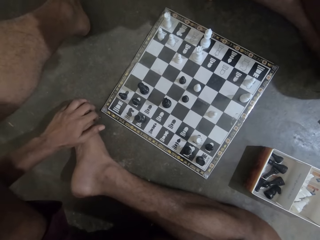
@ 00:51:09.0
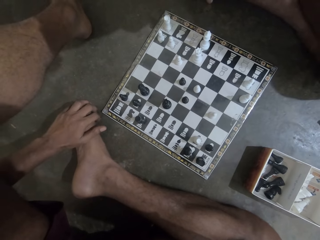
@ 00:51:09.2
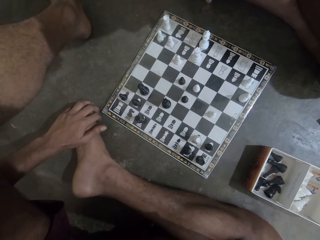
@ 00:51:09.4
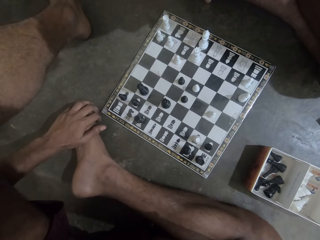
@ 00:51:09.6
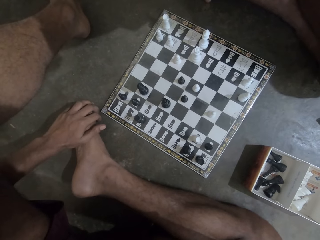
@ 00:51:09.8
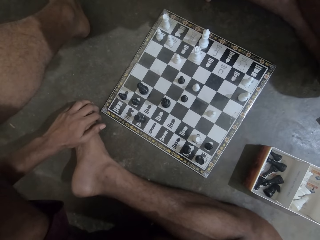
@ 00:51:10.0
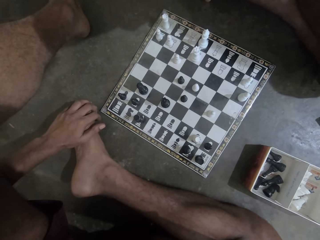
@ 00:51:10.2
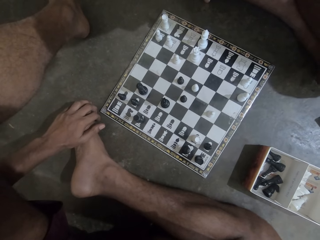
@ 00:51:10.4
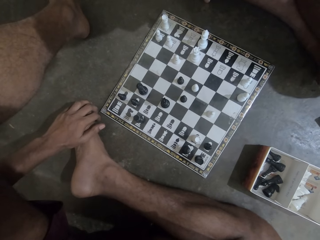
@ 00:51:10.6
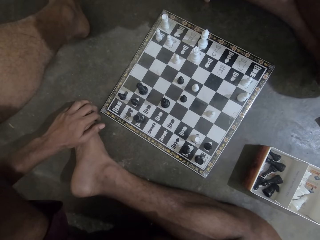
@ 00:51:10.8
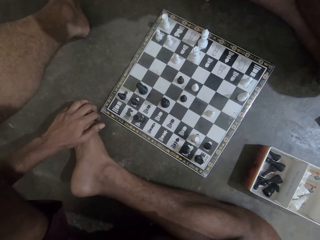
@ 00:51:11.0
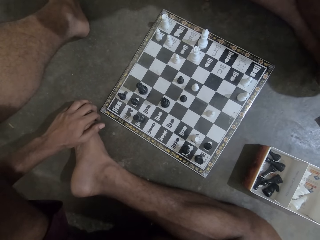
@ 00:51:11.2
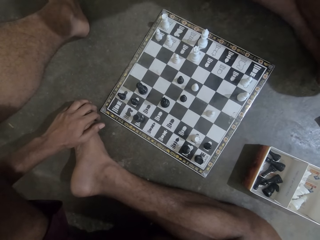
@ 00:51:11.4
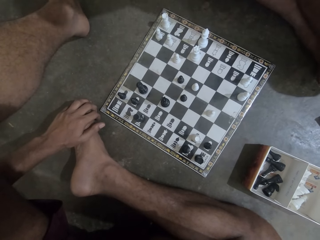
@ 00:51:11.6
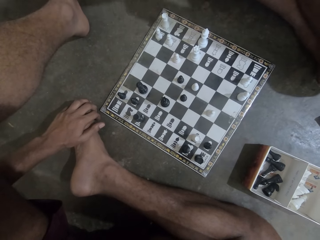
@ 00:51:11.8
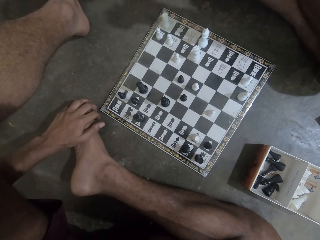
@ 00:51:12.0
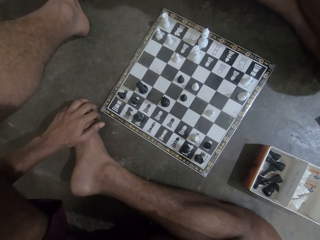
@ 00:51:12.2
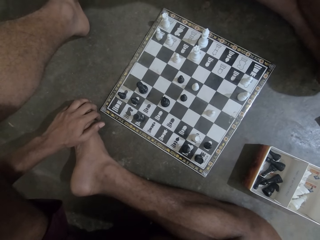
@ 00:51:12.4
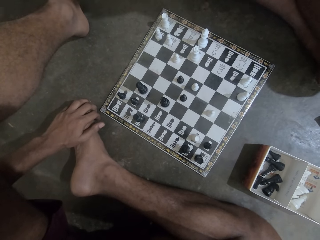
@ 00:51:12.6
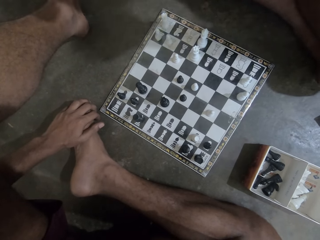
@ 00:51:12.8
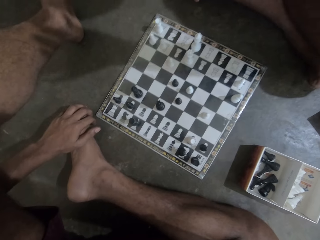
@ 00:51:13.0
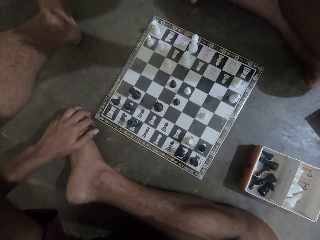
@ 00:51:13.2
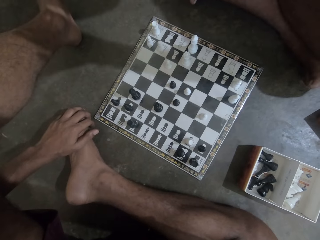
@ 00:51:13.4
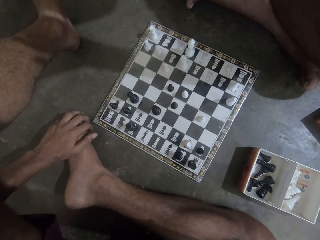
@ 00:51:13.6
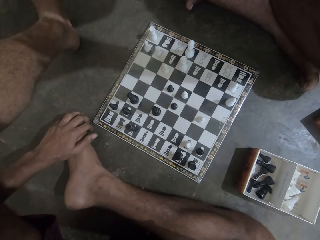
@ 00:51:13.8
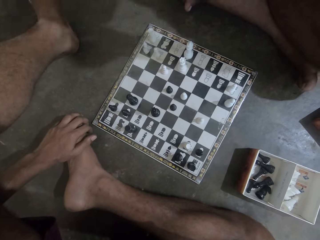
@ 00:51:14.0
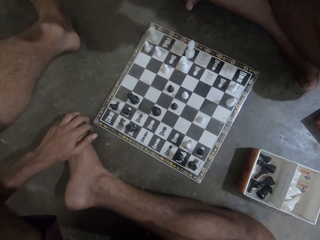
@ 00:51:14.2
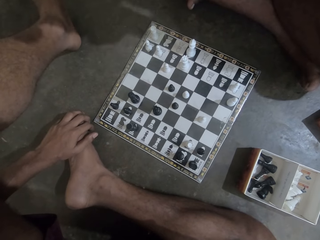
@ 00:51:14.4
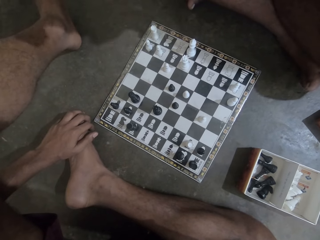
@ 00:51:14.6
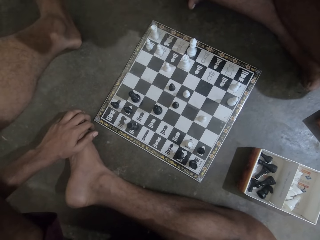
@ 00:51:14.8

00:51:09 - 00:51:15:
The camera wearer and a person look at the chess board.

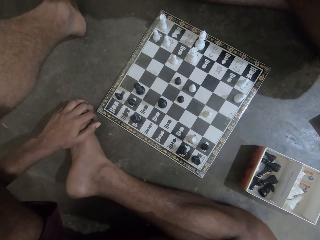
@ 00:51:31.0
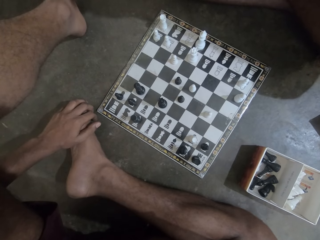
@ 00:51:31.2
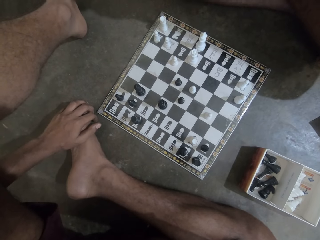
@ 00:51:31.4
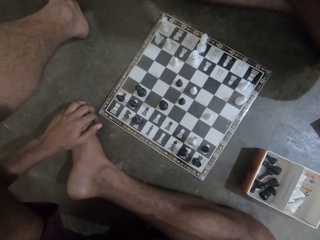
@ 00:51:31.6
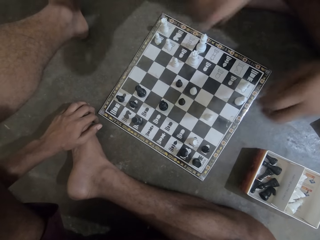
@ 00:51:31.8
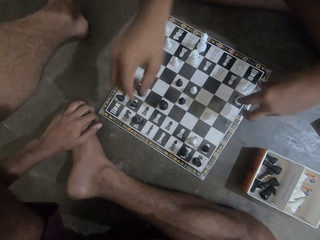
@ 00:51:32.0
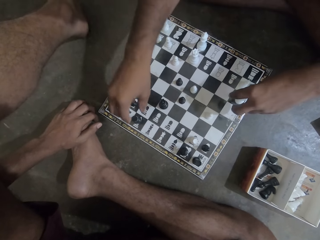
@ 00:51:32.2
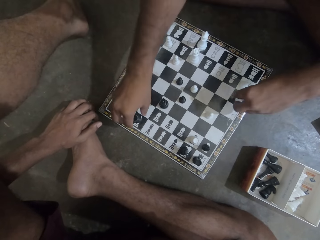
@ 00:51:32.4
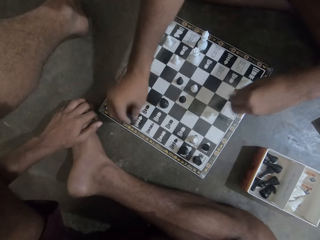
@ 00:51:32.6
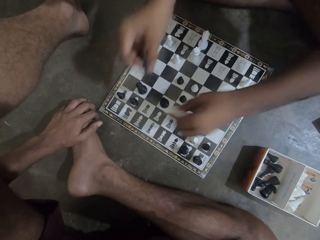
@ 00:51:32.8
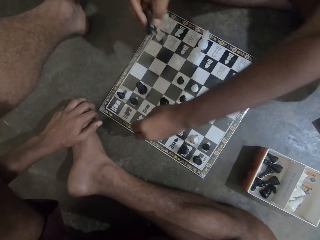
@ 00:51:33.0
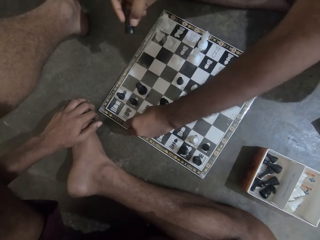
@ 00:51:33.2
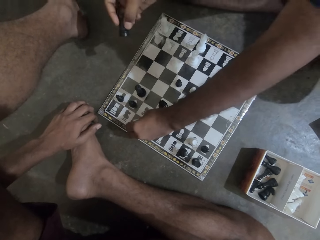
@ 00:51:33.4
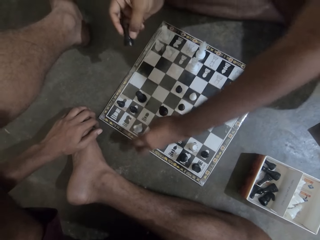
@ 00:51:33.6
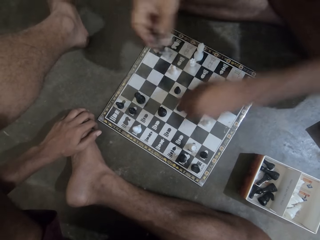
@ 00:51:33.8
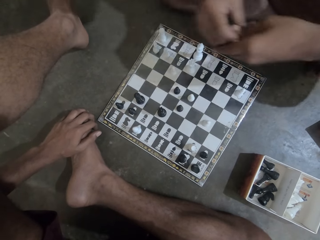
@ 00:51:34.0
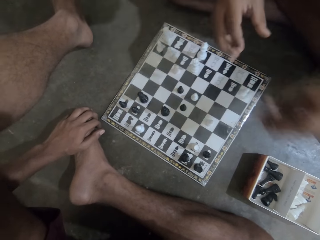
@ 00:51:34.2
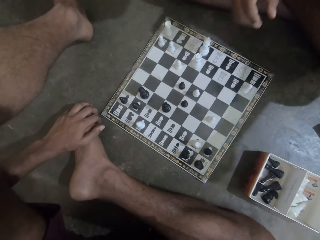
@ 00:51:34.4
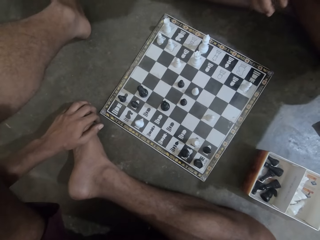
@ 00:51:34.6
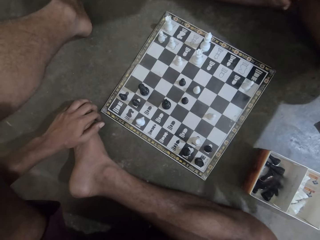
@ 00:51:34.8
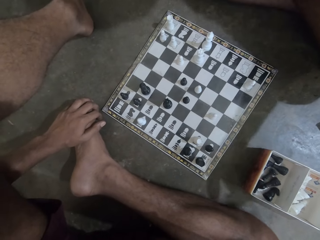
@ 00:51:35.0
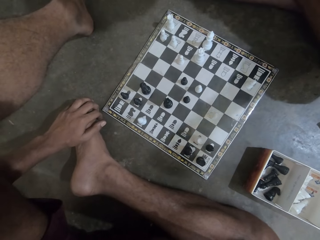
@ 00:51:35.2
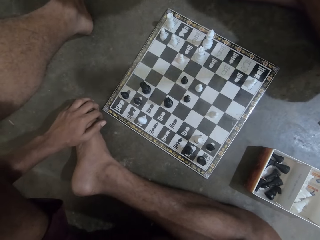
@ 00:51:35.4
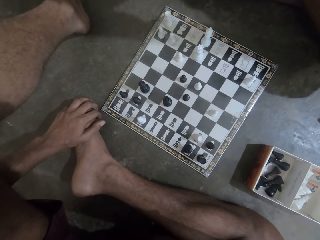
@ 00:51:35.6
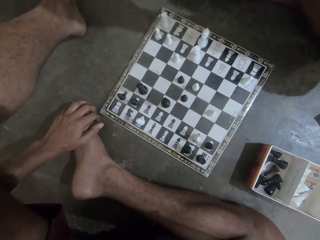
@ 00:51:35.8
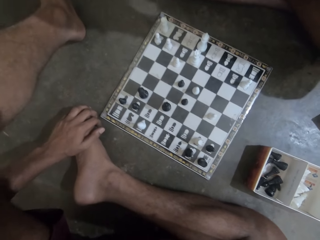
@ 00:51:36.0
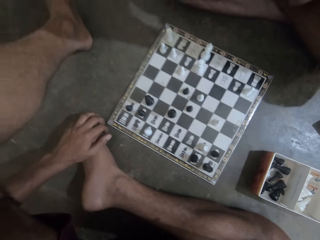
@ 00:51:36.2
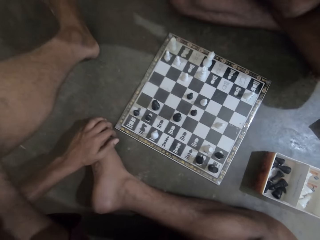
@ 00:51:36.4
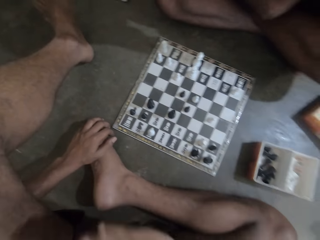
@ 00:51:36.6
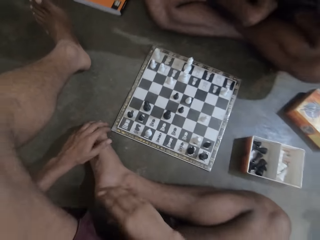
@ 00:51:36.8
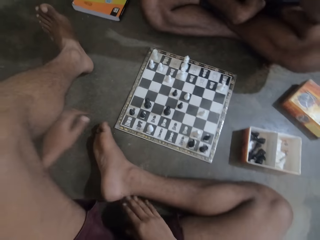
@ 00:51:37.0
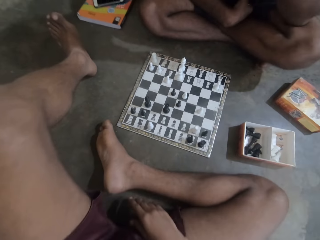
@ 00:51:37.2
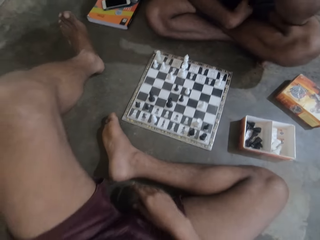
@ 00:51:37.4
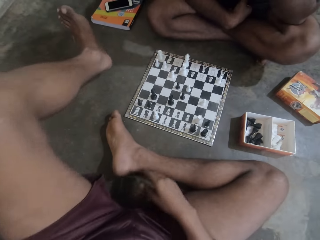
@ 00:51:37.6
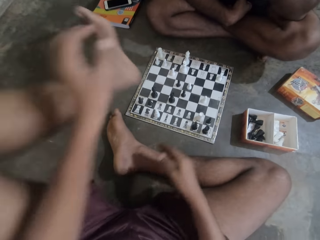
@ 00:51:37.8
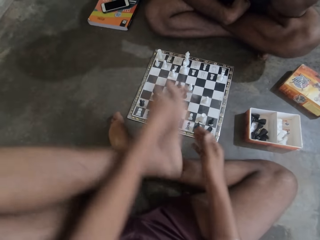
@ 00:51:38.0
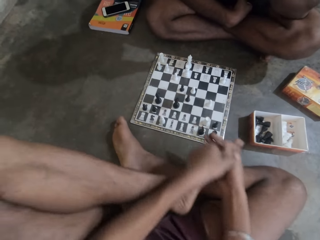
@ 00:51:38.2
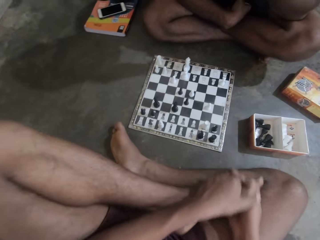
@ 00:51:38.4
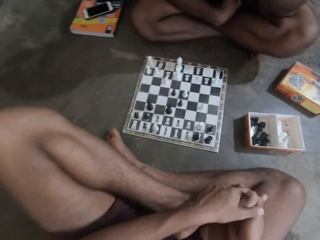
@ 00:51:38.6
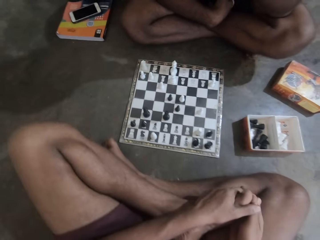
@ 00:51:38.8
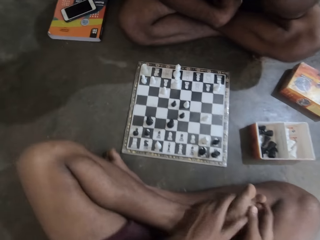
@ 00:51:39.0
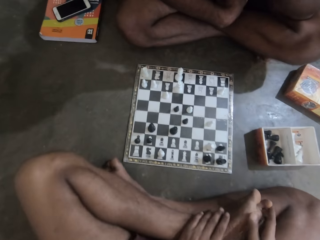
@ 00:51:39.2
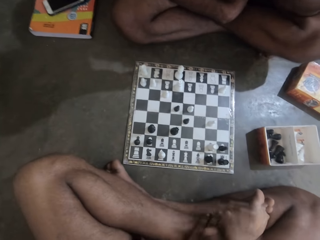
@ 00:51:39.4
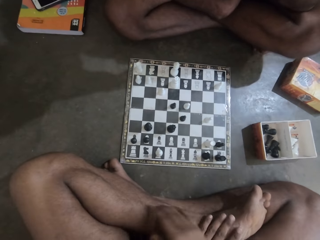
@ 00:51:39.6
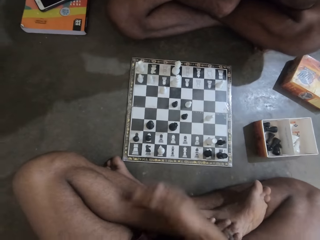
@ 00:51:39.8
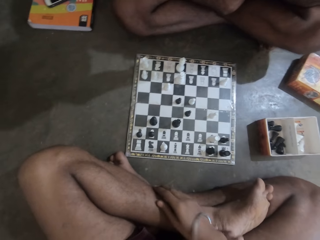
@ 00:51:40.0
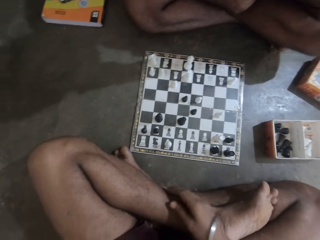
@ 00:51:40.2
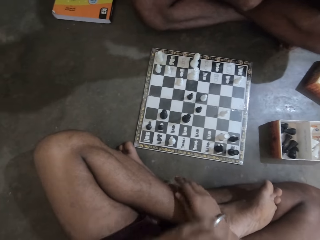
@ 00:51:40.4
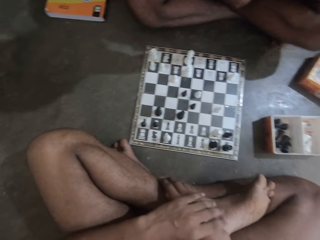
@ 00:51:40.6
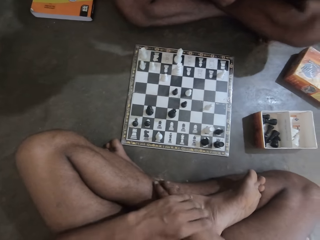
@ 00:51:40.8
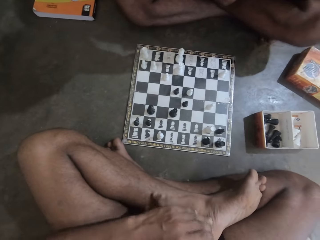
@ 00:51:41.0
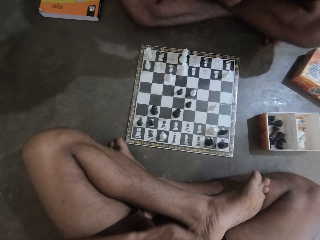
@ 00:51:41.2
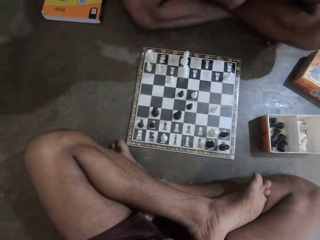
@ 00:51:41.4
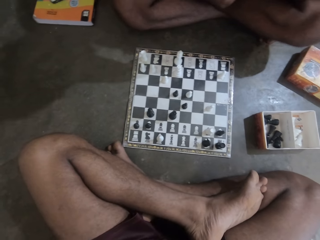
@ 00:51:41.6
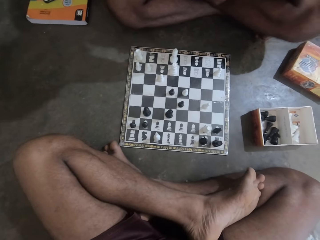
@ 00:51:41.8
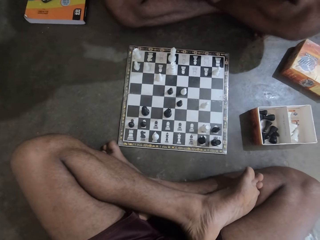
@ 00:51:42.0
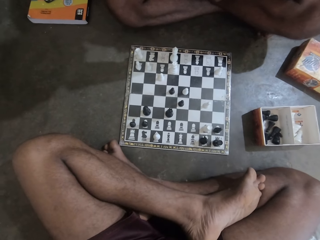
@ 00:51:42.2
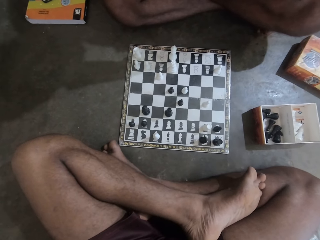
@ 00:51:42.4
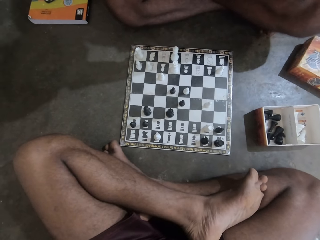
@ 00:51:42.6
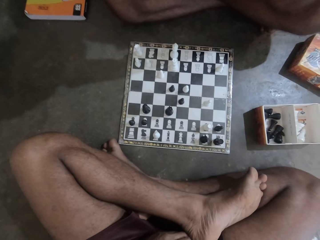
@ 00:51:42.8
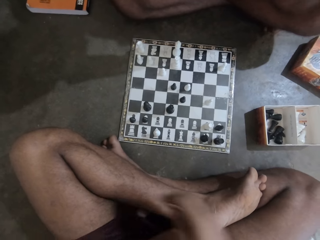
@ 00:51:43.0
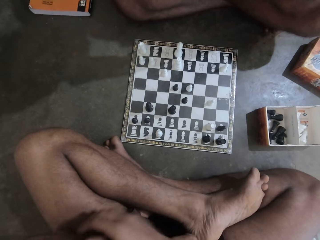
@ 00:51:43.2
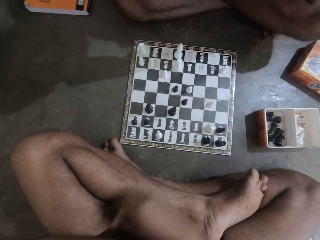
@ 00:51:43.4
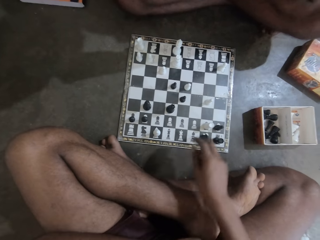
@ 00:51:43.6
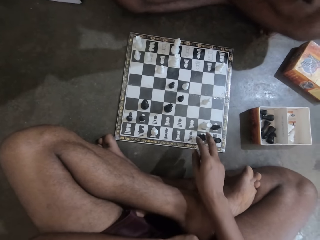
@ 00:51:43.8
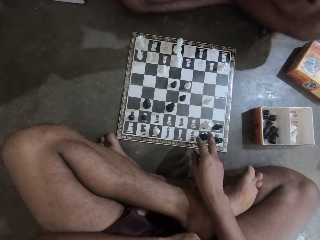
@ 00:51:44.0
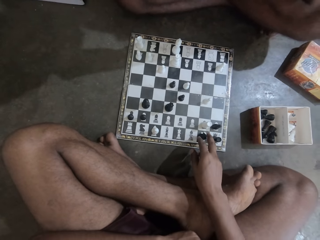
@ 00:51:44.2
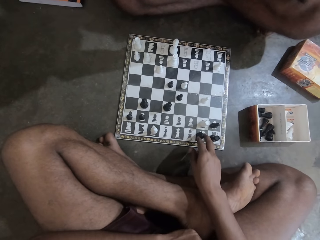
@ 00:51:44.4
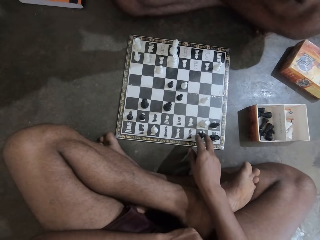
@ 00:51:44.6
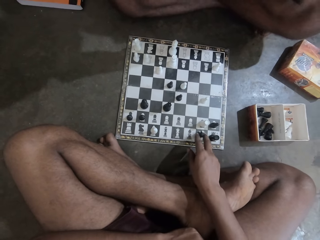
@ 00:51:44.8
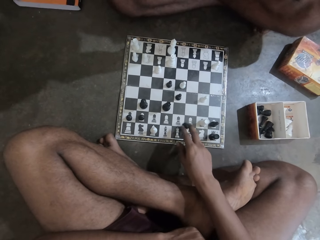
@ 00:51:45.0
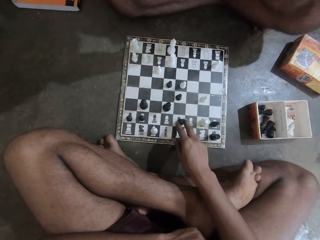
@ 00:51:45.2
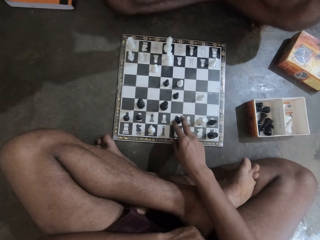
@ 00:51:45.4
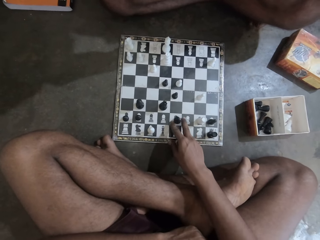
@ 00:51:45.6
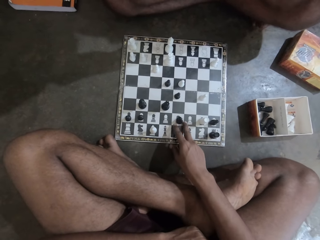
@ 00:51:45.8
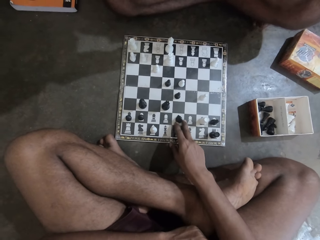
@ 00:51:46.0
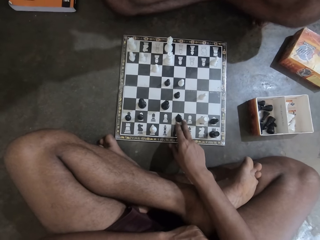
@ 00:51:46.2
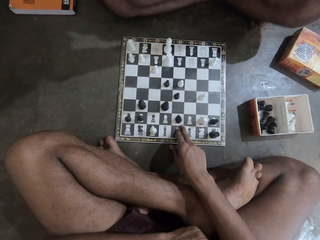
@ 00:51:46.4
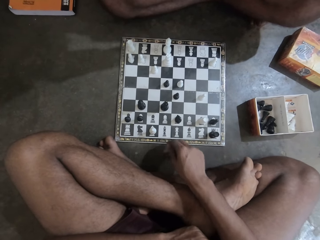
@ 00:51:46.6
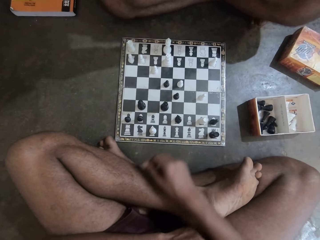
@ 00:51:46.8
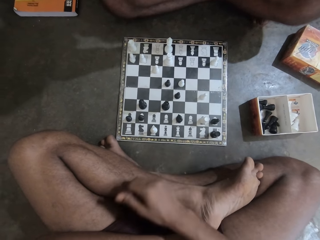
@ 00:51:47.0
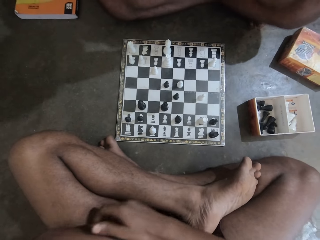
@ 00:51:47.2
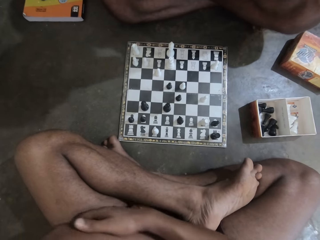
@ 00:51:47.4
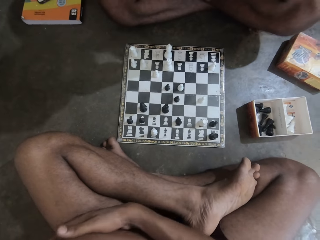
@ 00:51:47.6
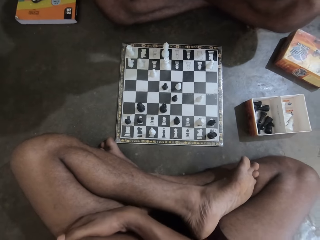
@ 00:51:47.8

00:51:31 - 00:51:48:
The camera wearer plays chess. A man picks up a chess piece on the chess board on the floor with his left hand and moves the chess piece on the chess board. He drops the chess piece on the box on the floor. The camera wearer folds his leg. He moves a chess piece on the chess board on the floor.
